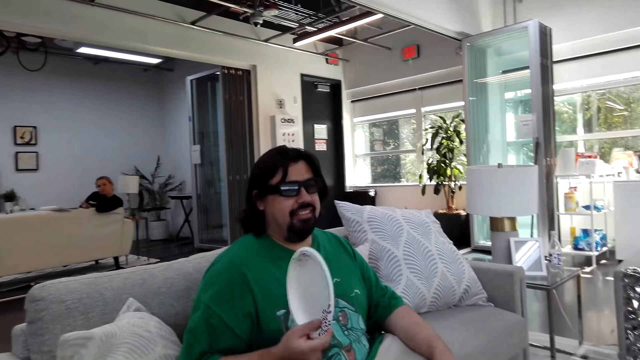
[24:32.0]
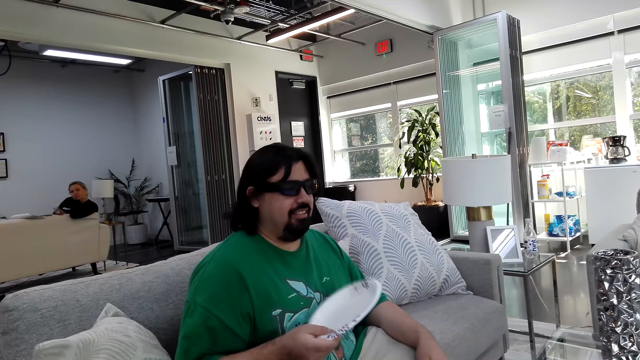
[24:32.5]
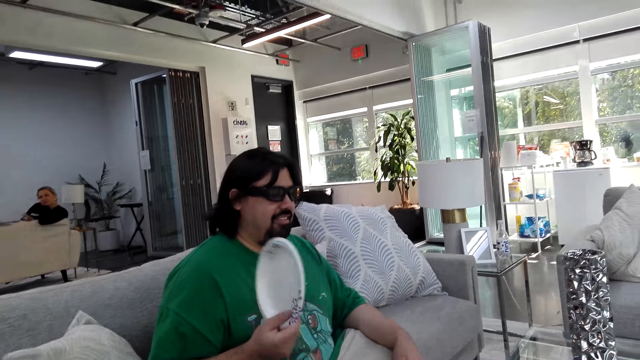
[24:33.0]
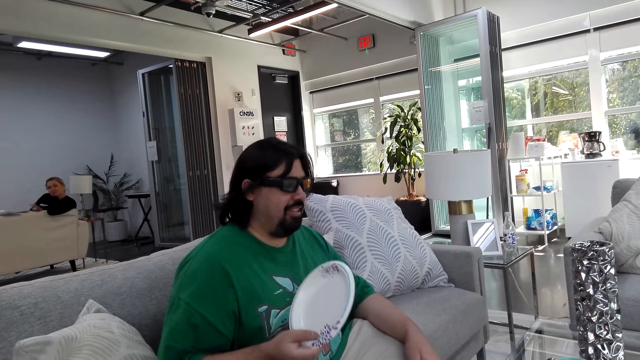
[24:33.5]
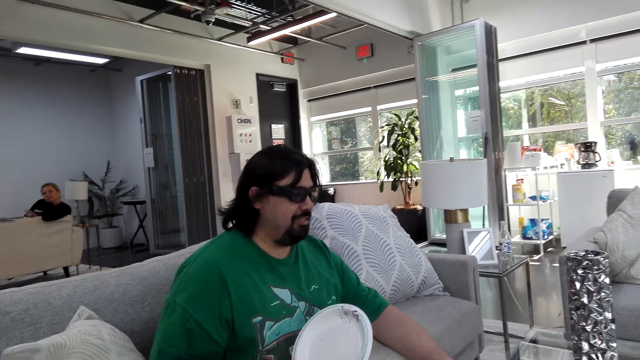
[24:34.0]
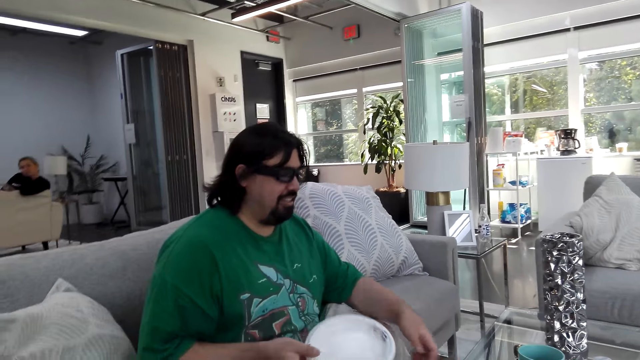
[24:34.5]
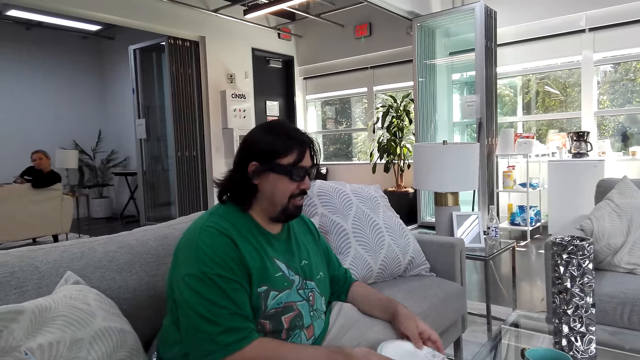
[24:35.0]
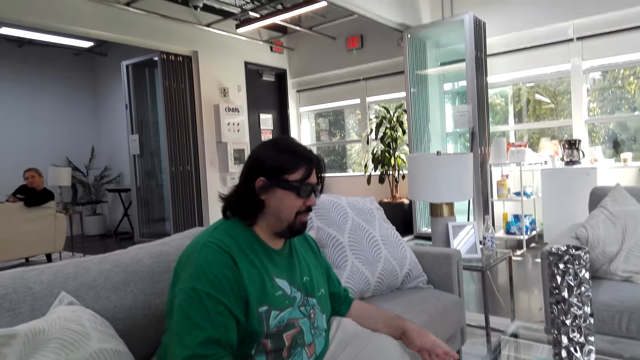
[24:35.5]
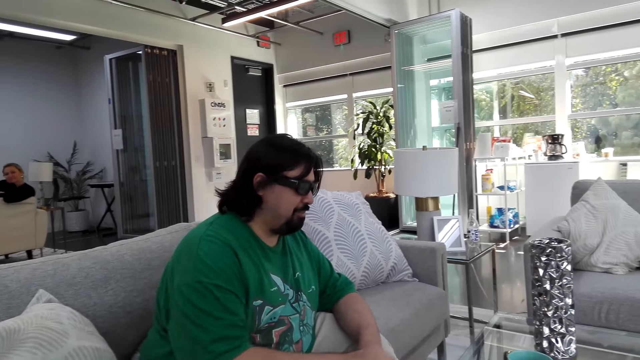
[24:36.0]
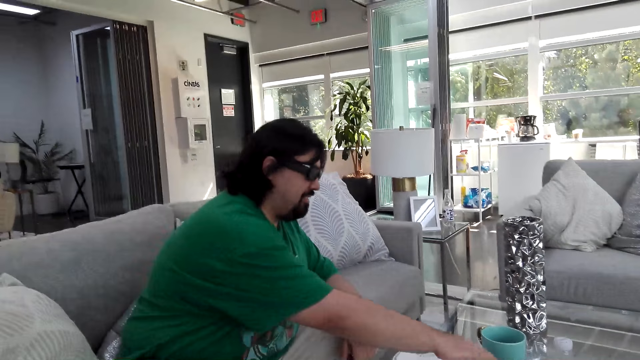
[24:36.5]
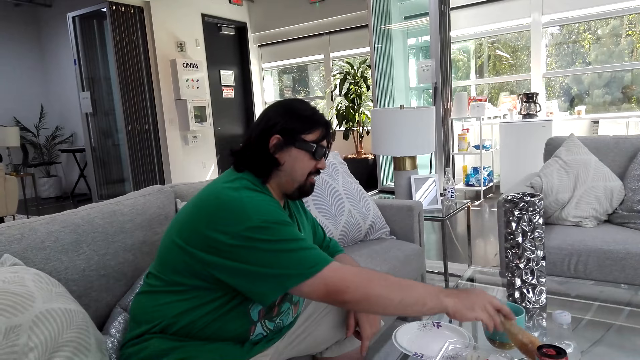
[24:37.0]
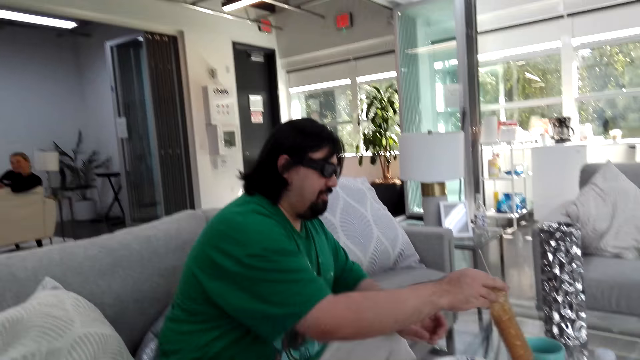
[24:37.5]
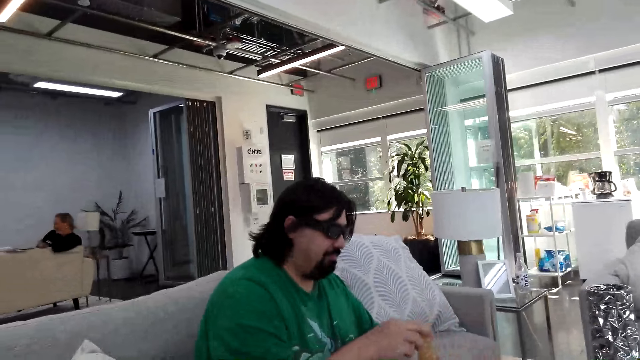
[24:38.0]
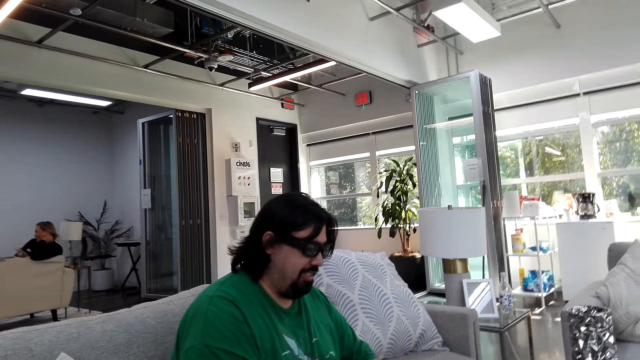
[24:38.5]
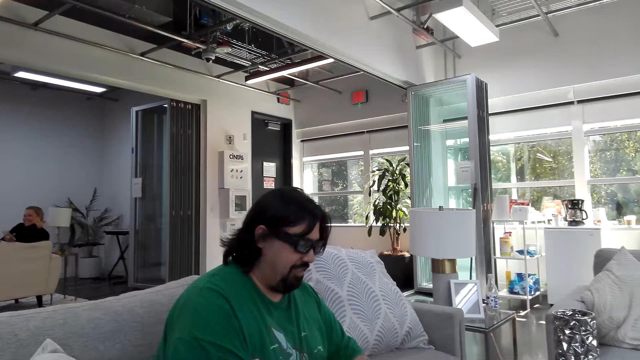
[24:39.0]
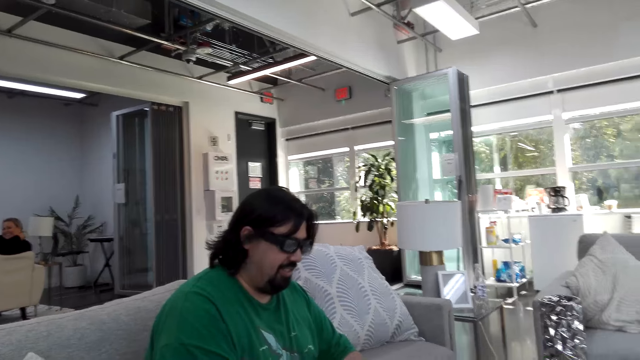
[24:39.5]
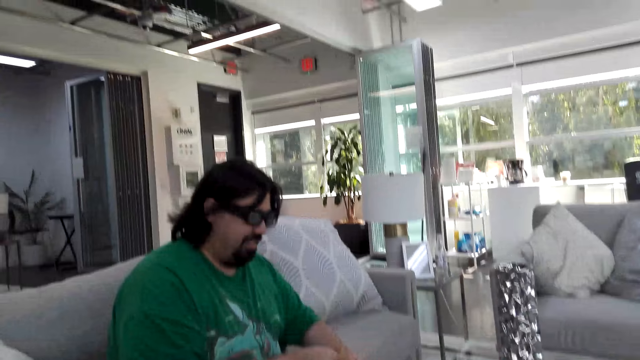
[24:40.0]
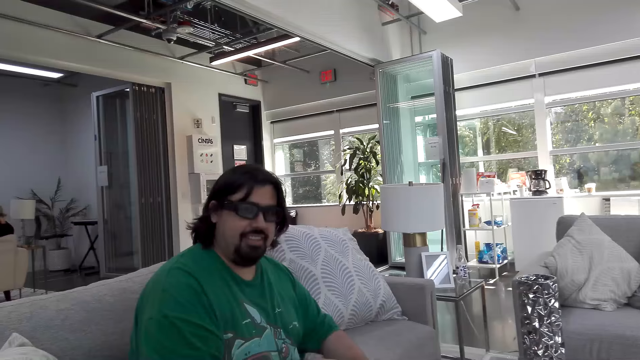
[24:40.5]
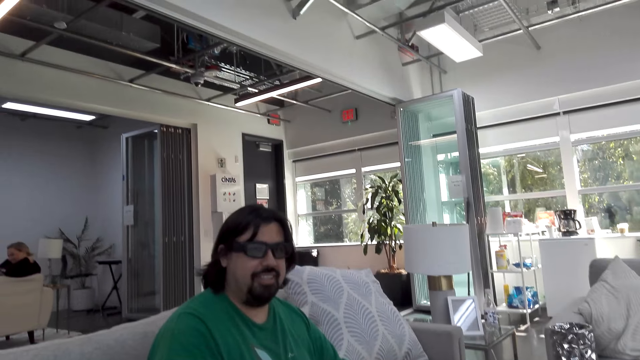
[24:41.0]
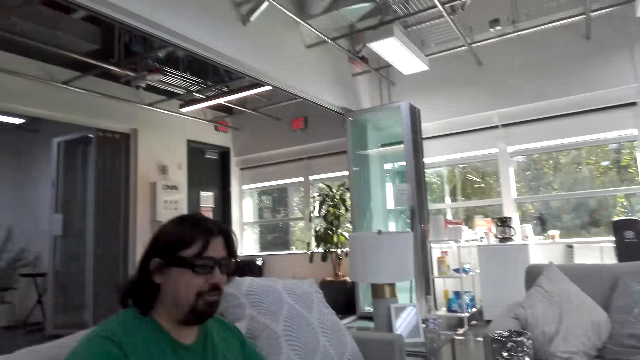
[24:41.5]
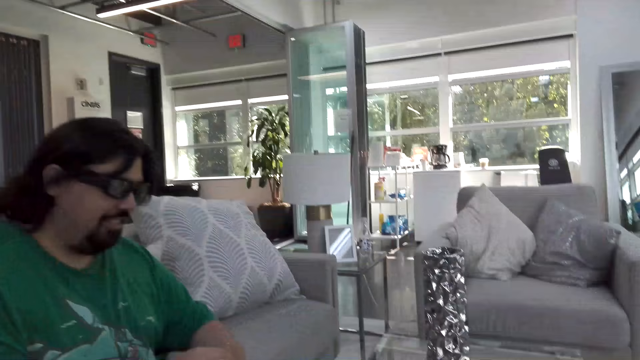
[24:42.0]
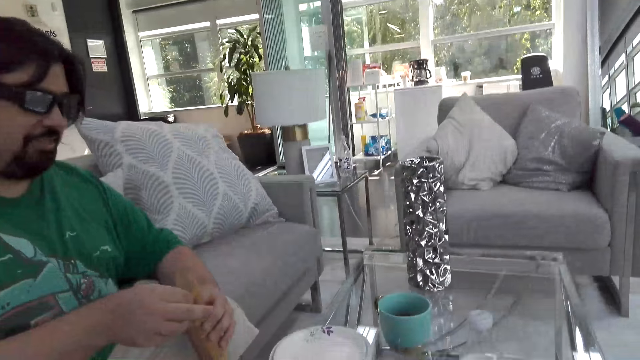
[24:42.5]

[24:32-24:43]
A man takes a plate. The man swifts himself with the plate. The camera wearer talks. The man holds the plate on his right hand. The man talks. The man returns the plate on the table. The man takes. The camera wearer talks. They sneer.

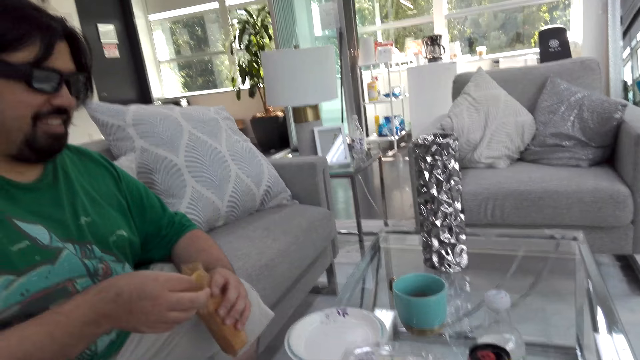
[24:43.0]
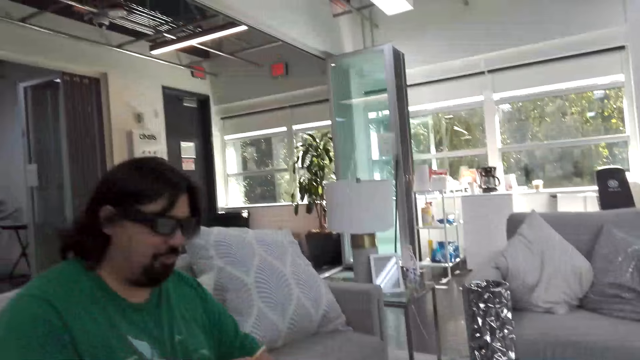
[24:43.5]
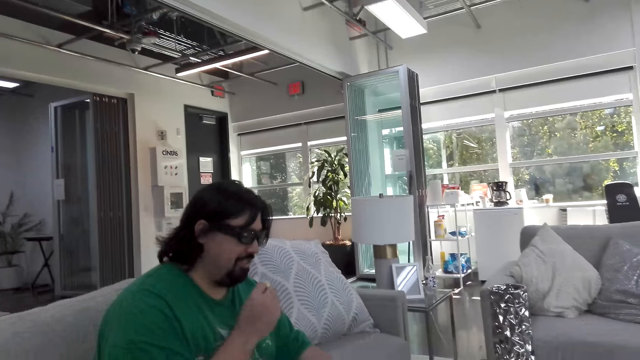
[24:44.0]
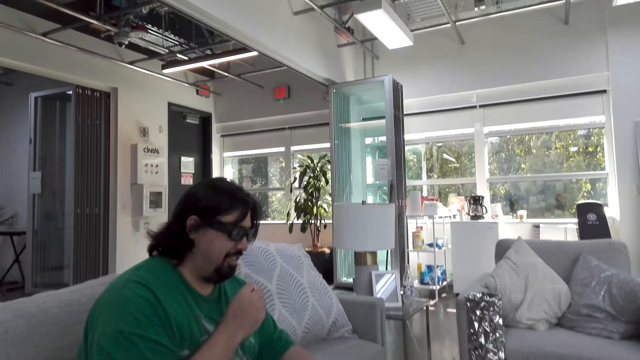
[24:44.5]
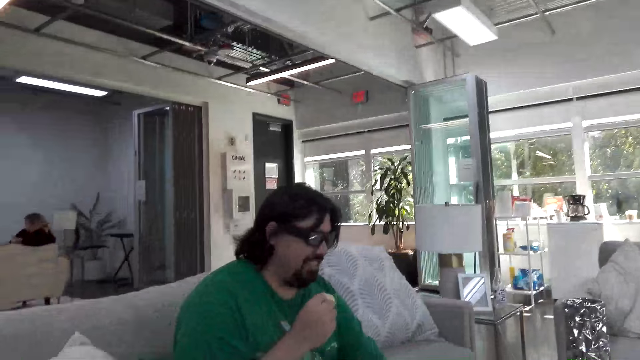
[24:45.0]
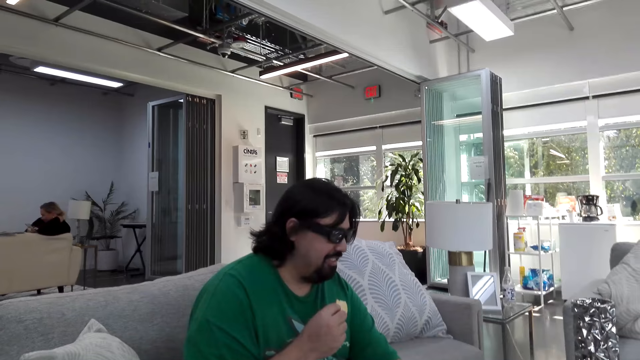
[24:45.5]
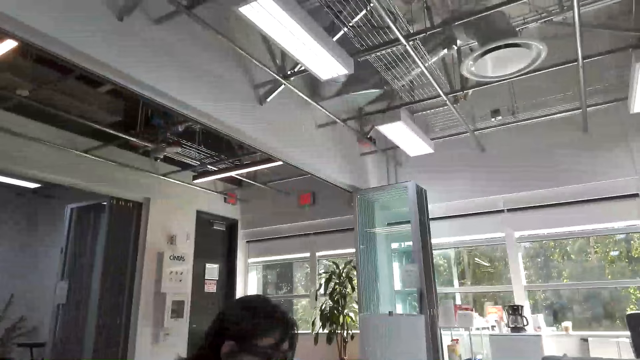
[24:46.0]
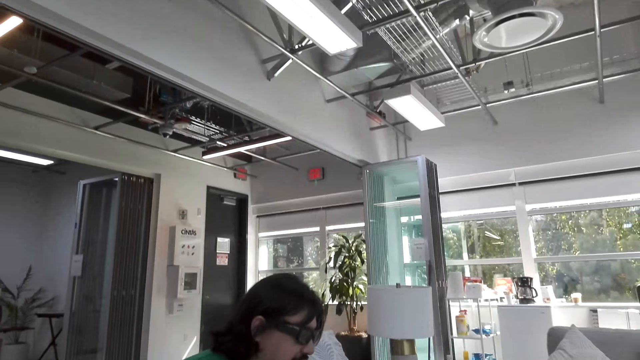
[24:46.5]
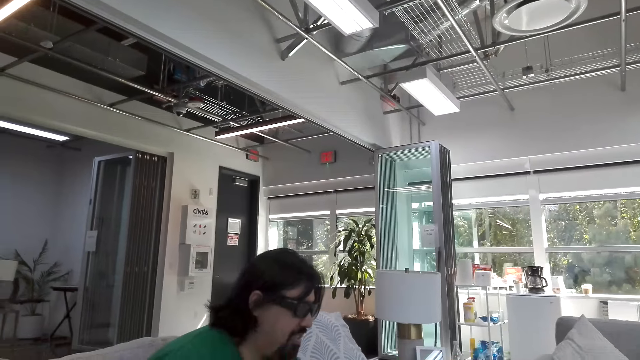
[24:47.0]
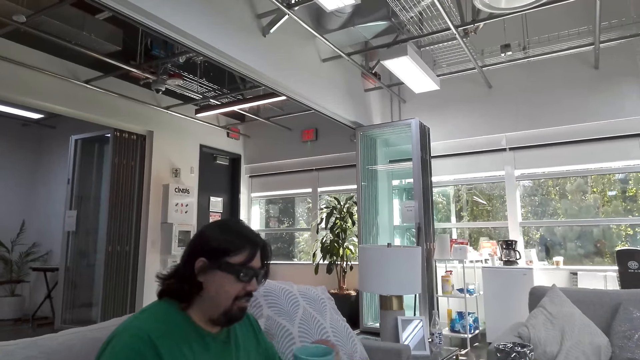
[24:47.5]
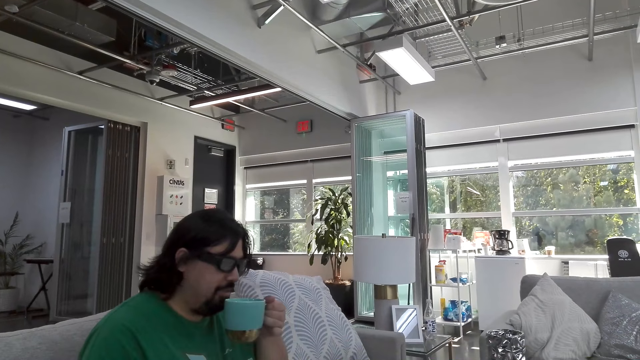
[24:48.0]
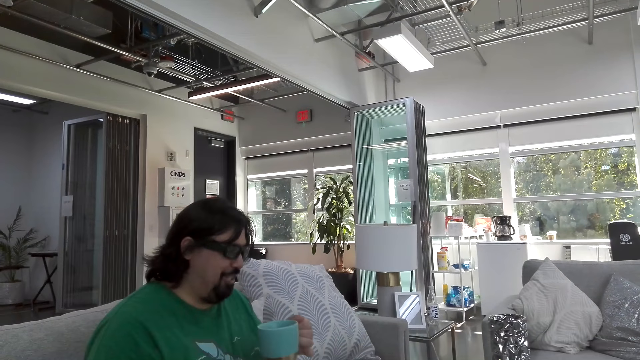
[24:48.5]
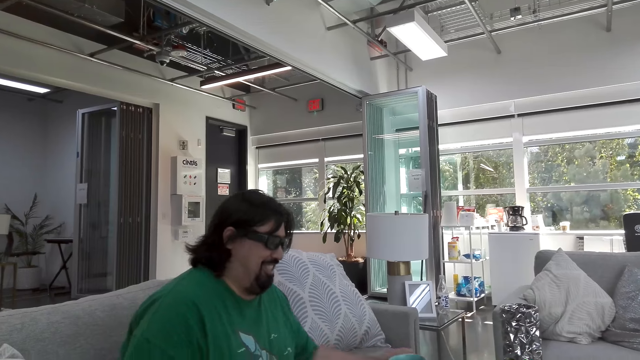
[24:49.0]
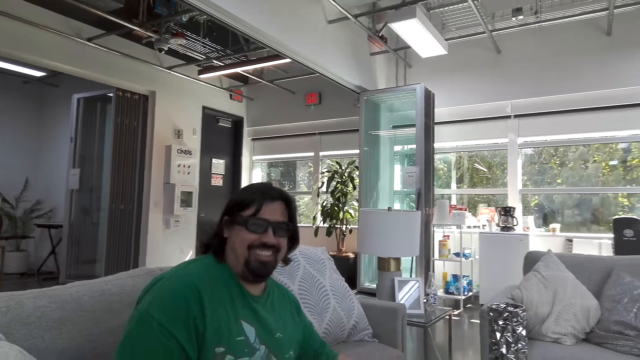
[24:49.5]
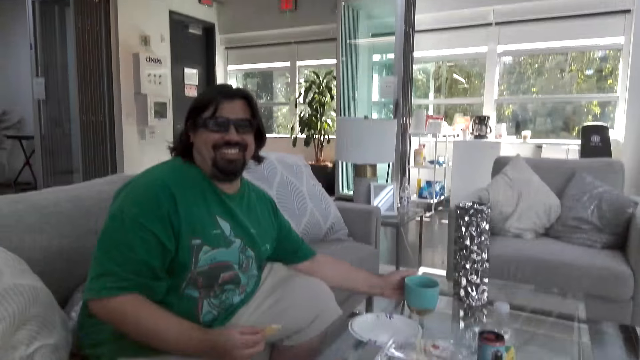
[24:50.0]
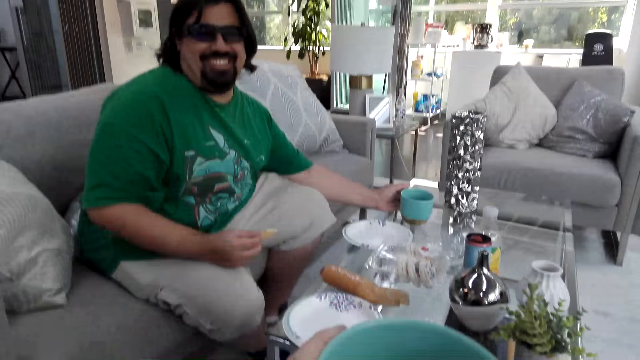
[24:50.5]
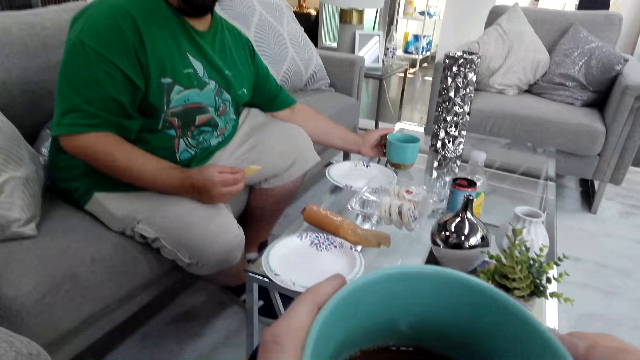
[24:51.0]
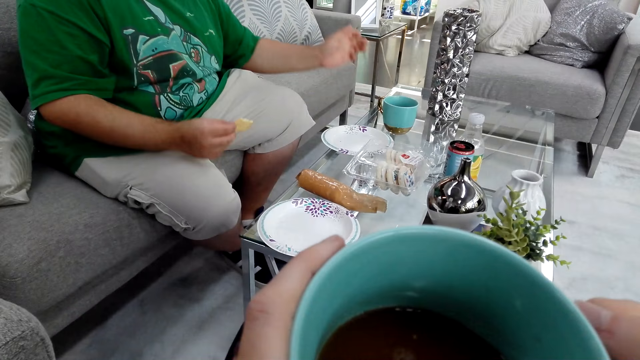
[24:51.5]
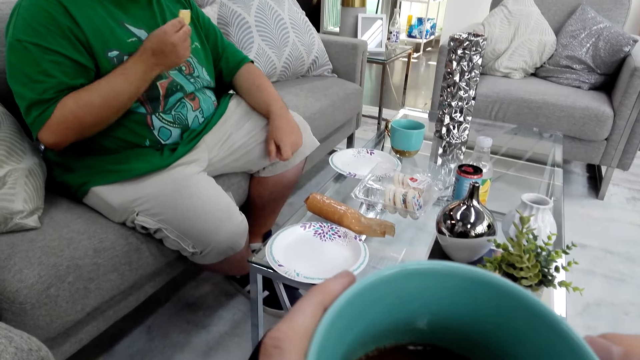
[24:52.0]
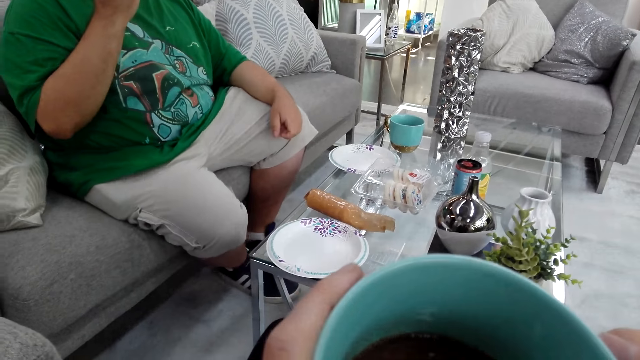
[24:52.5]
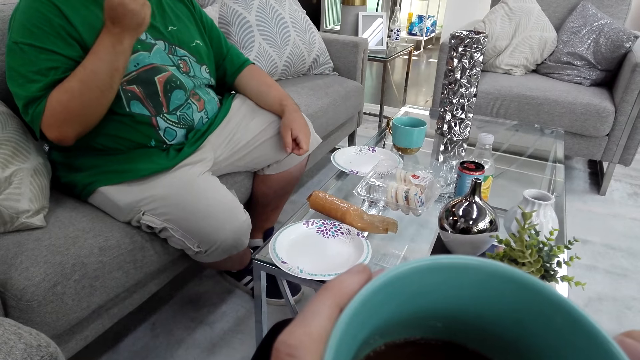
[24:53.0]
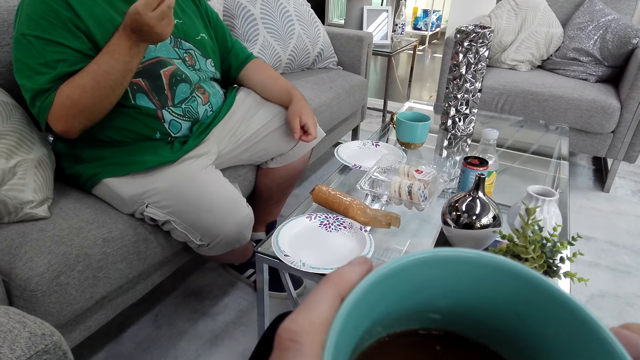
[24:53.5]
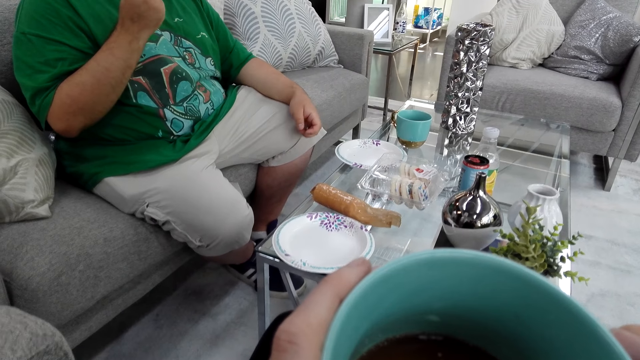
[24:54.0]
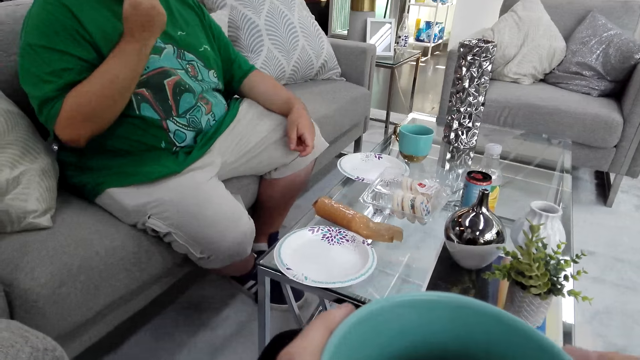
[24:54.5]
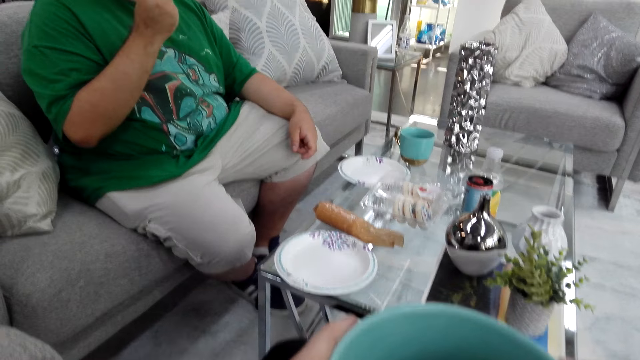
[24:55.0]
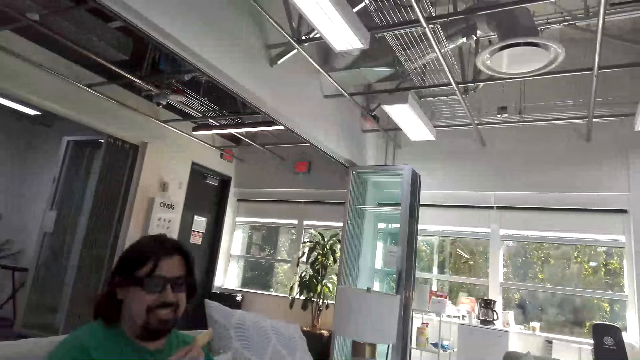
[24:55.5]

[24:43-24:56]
A man talks. The man returns the packet on the table. The camera wearer talks. The man takes the coffee mug. The man moves the cup towards the mouth. The man laughs. The camera wearer talks. They take tea.
